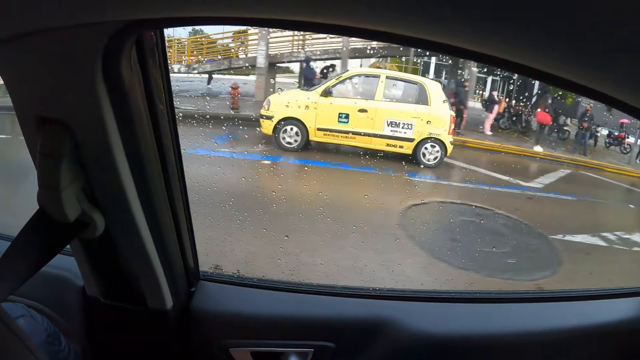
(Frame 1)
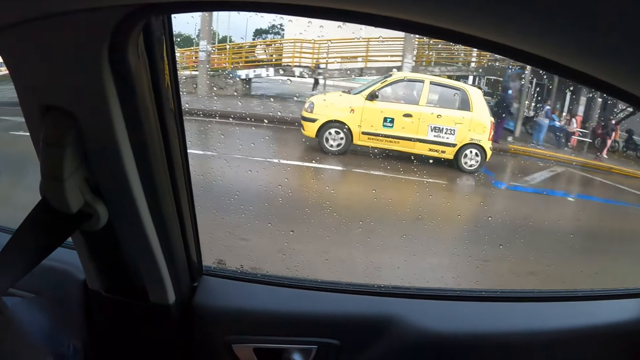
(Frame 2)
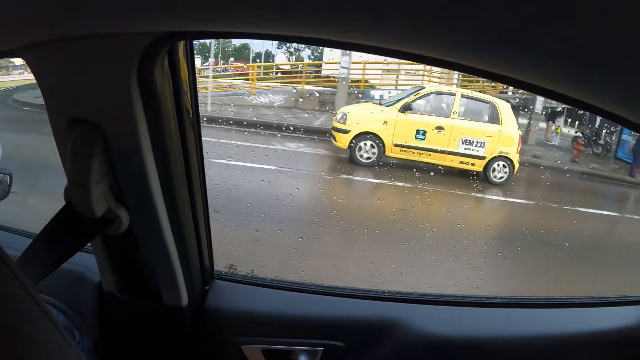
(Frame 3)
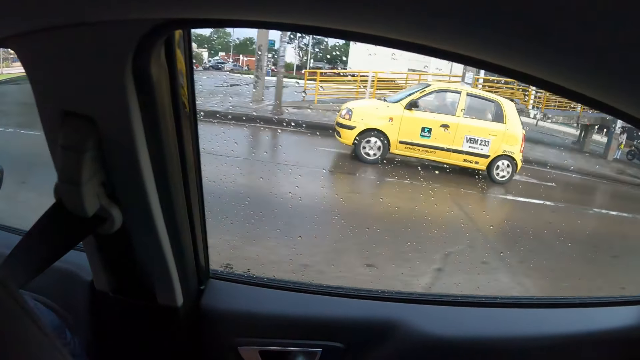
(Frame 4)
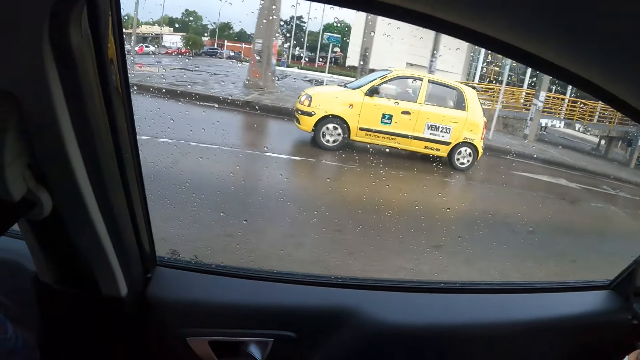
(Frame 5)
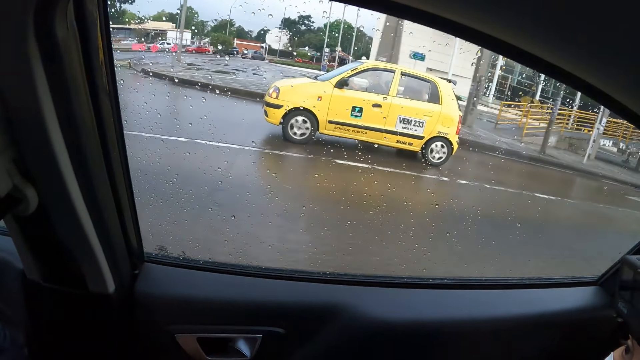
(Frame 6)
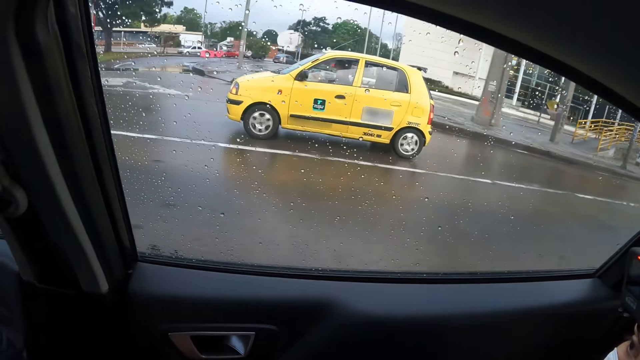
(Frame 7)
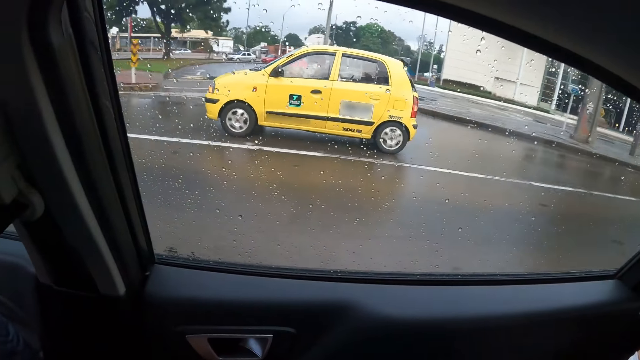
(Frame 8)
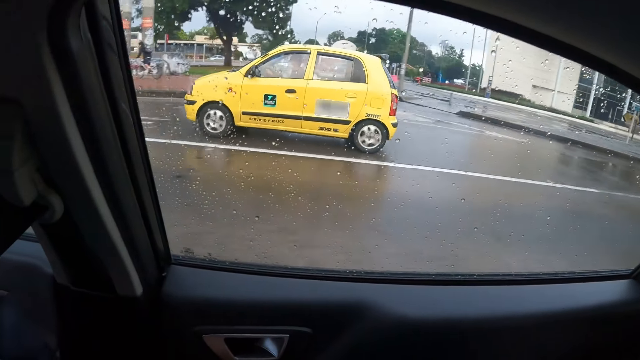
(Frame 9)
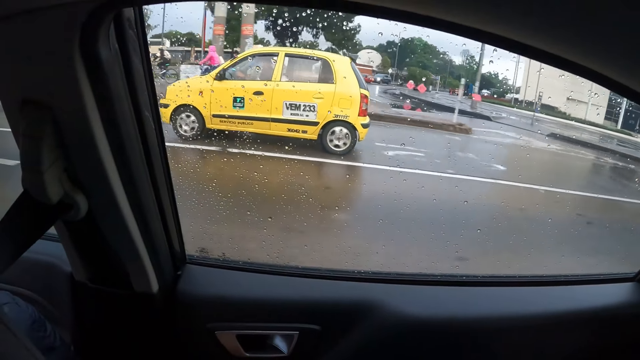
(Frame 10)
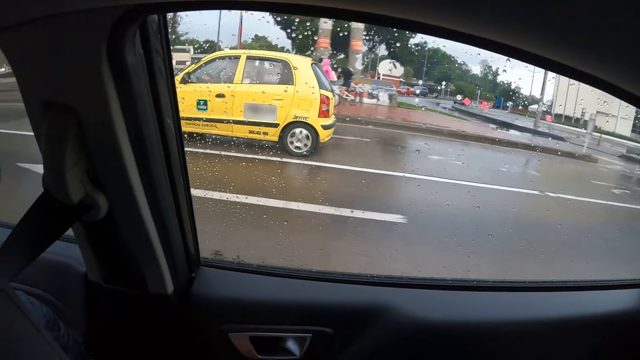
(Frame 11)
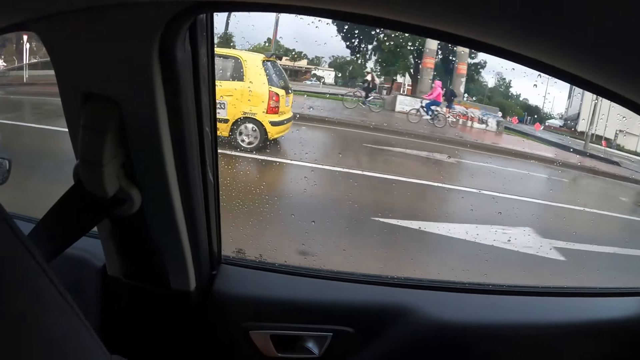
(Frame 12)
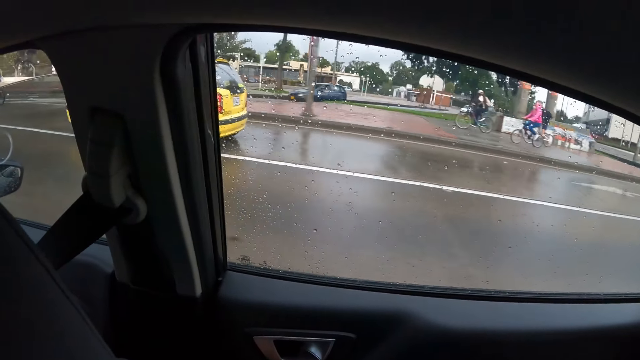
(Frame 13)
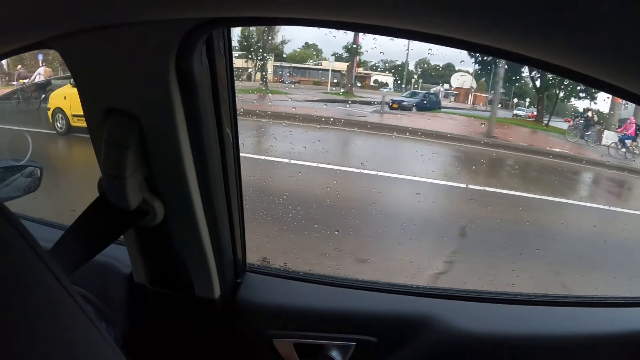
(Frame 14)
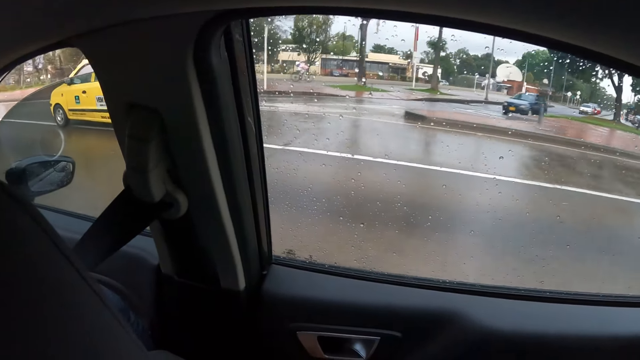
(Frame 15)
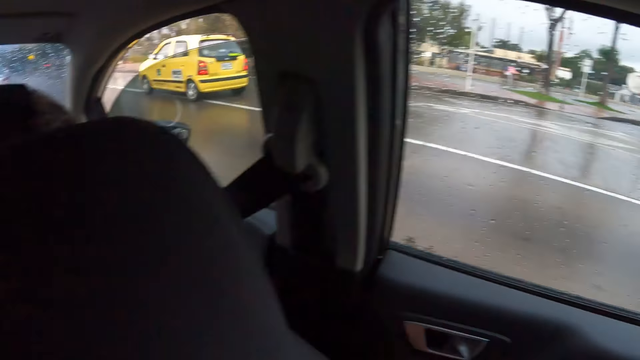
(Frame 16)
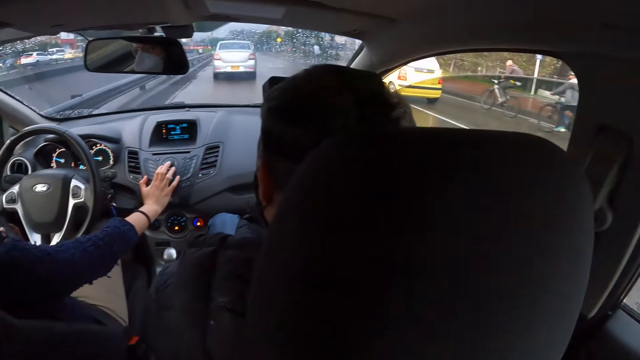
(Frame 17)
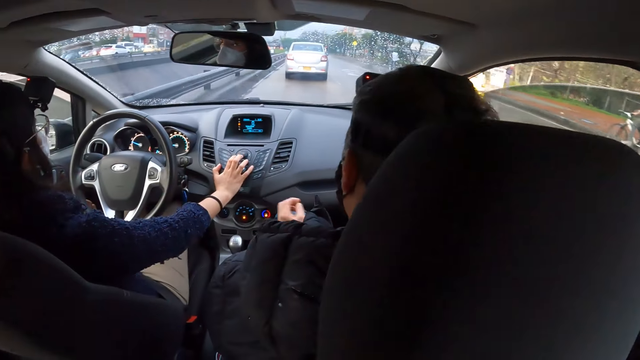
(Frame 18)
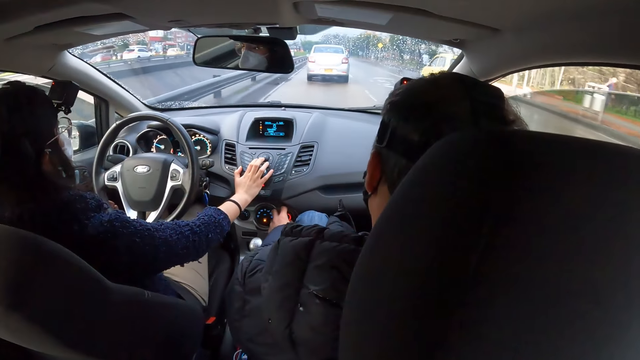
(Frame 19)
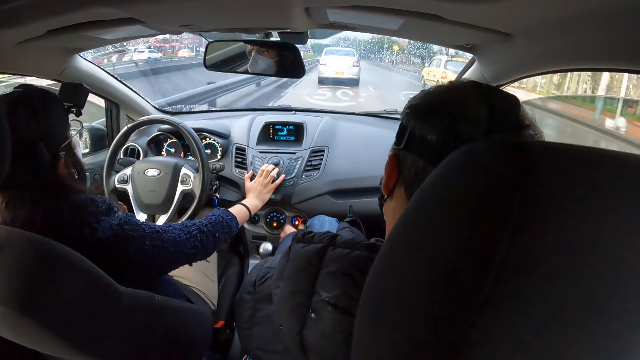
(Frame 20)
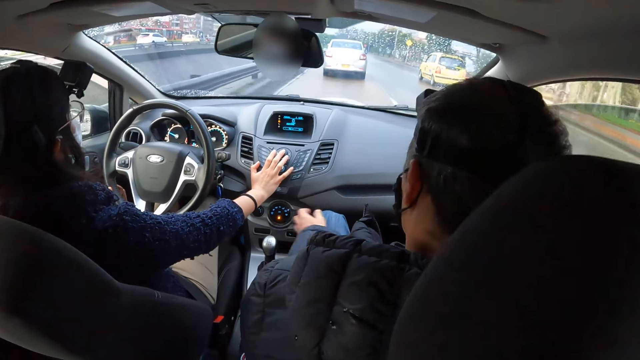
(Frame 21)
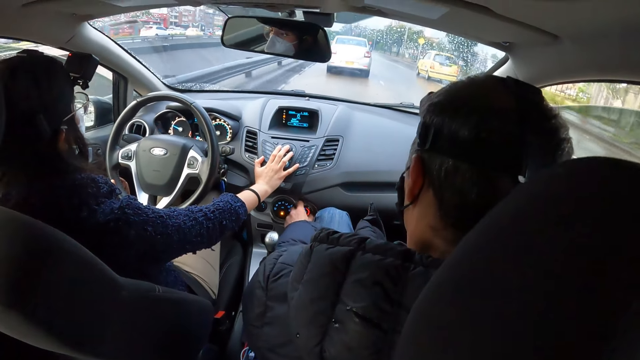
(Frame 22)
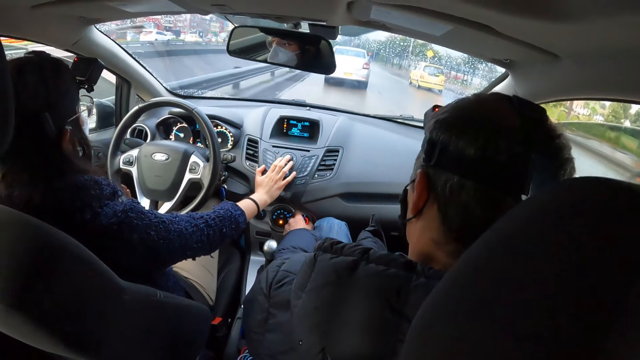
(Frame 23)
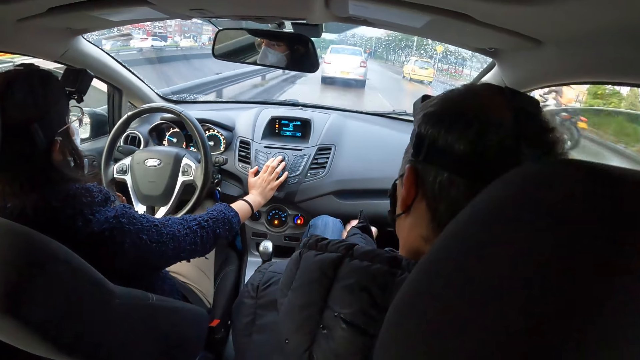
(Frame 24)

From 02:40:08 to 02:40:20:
The woman controls the car radio with her right hand. A man controls the car's air blower with his left hand. The woman walks around. The man adds the volume.

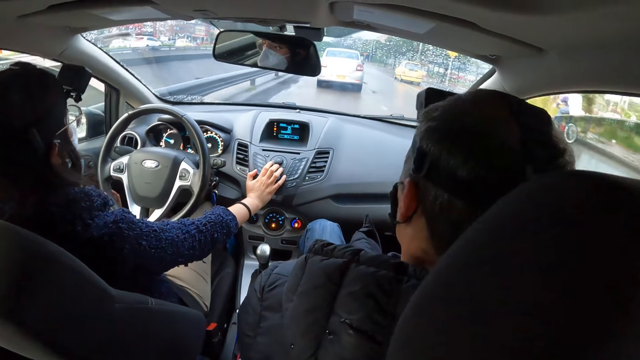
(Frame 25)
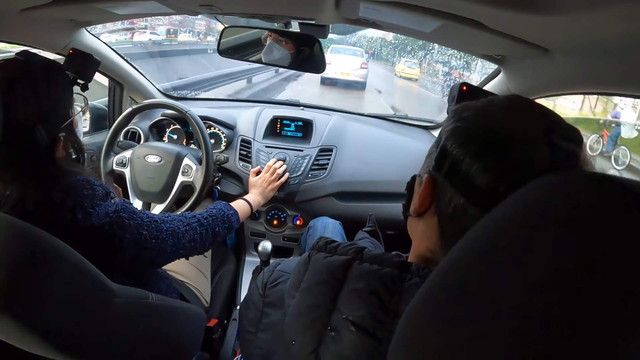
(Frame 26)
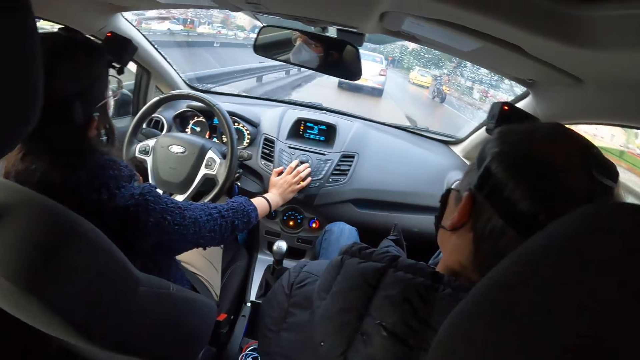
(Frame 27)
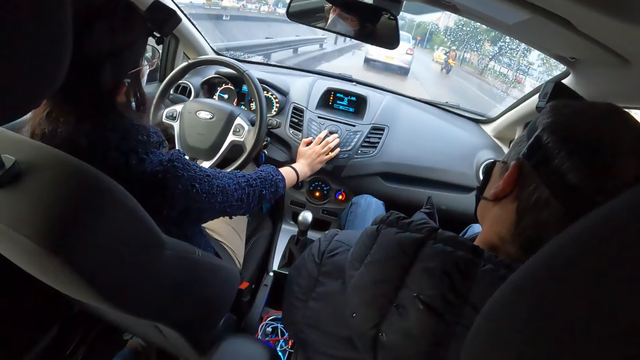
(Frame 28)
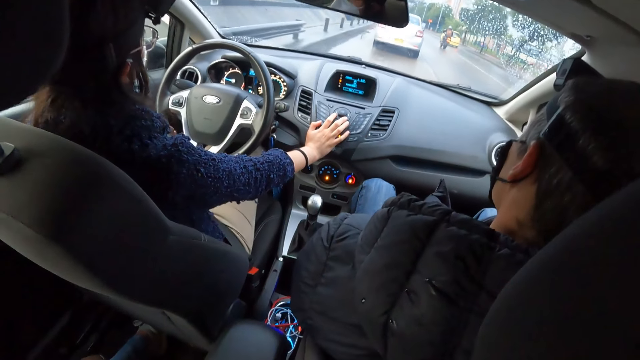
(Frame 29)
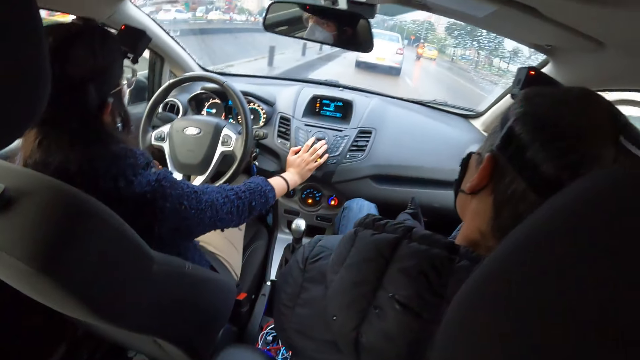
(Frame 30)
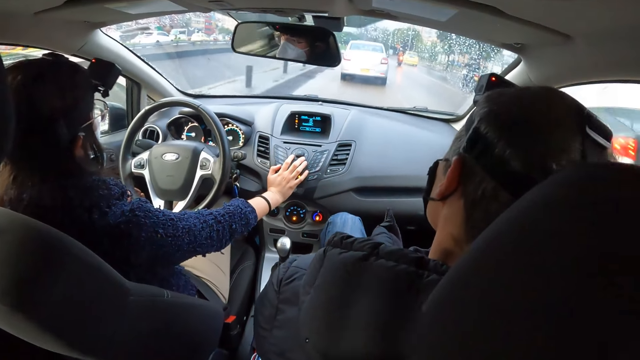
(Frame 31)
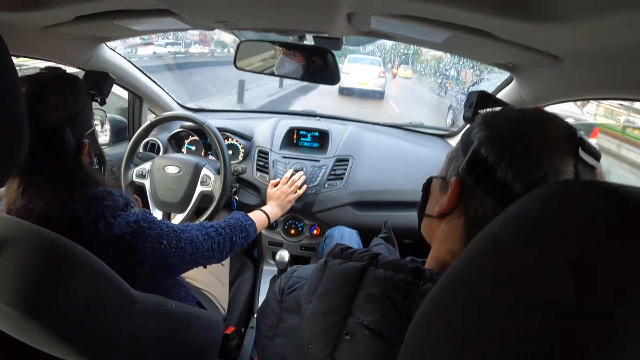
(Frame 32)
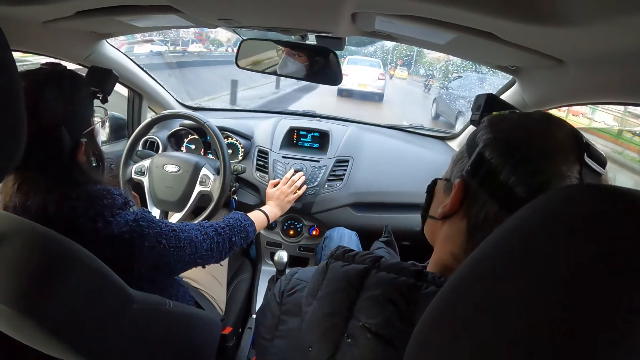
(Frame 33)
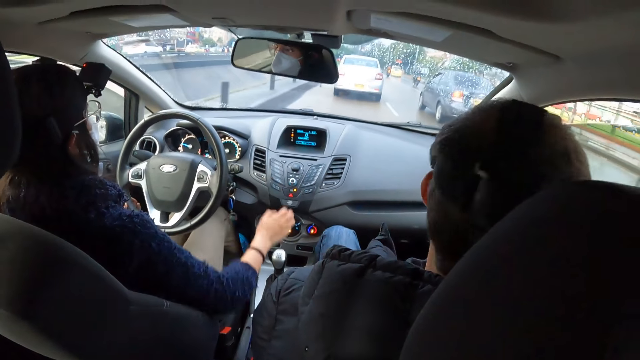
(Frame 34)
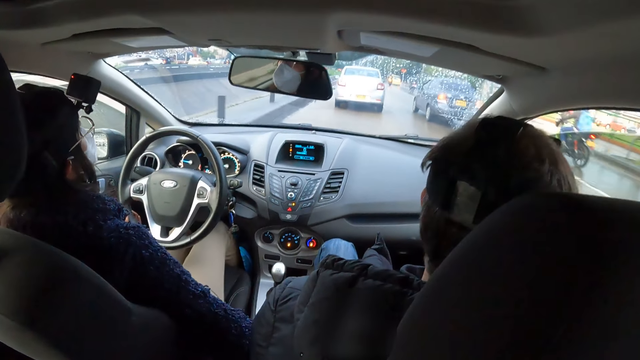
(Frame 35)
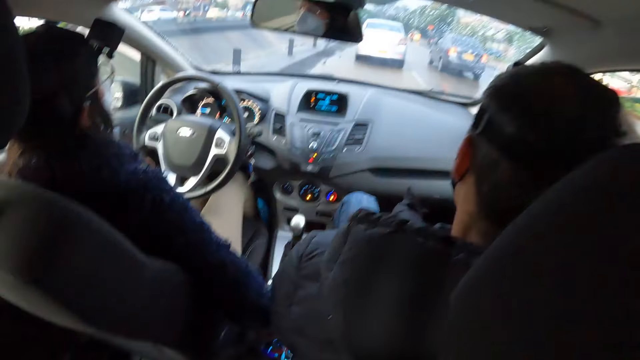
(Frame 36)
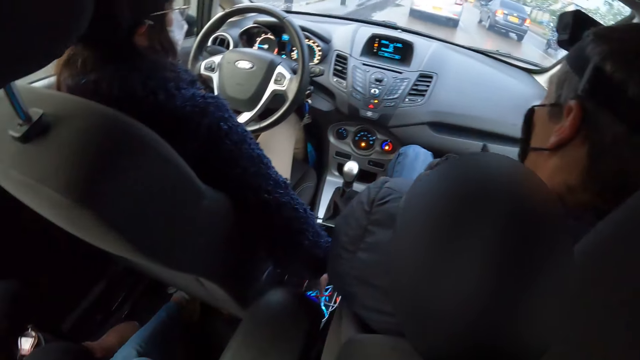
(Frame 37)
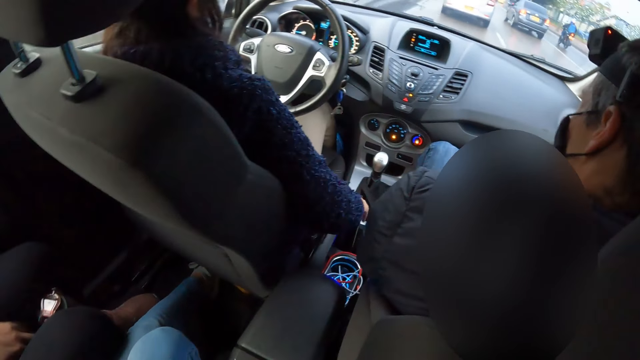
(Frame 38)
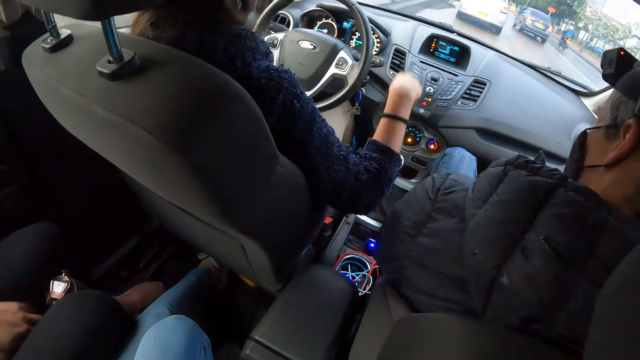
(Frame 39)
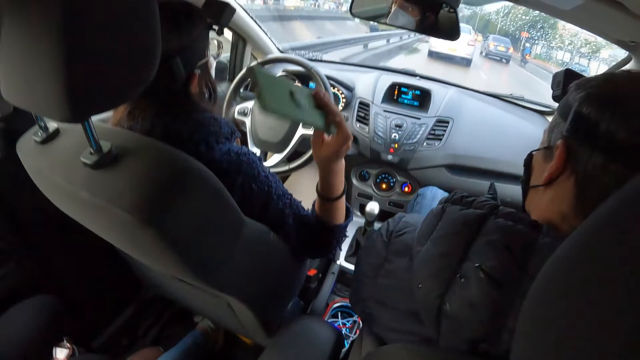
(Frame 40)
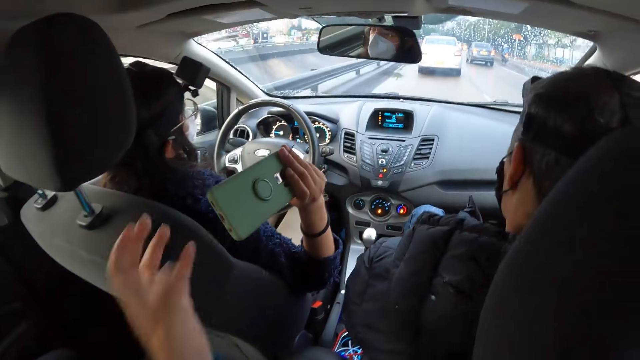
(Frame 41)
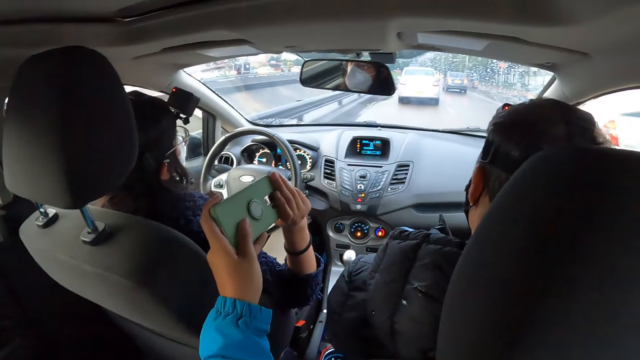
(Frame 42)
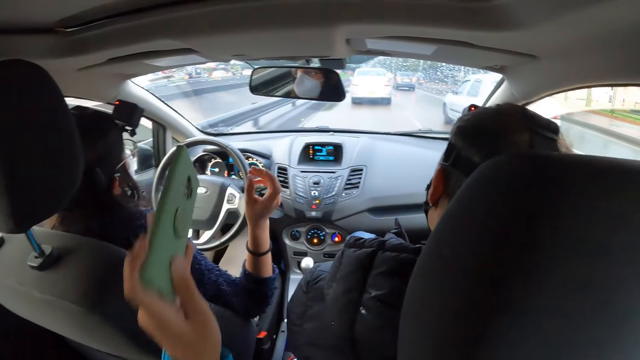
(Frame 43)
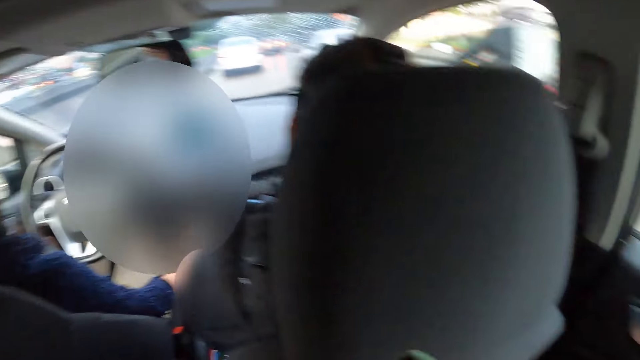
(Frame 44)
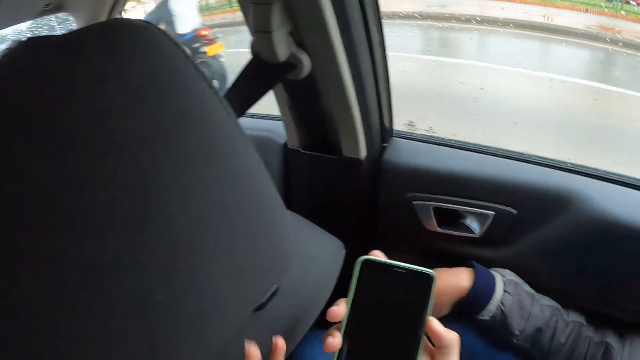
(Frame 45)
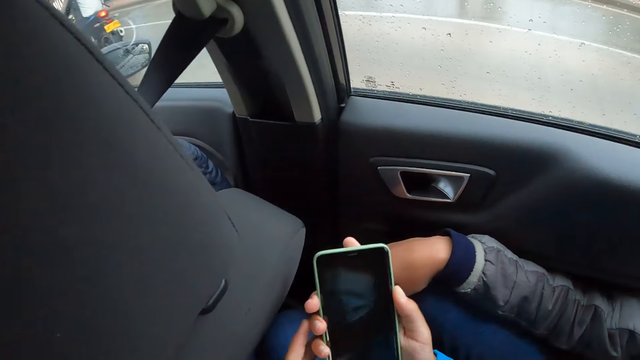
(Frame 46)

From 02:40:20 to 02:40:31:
The woman drives the car. The woman picks up a phone in the car with her right hand. The woman touches the phone. The camera wearer receives the phone from the woman with his left hand. He holds the phone with his right hand.
